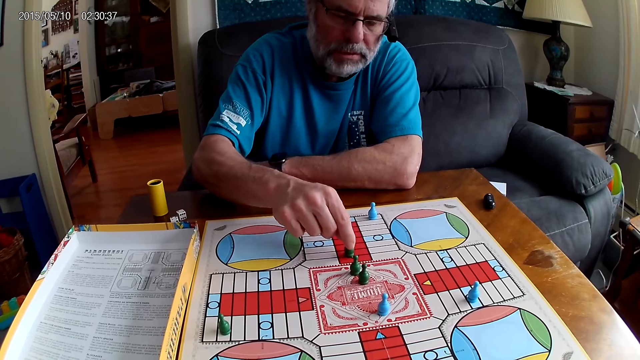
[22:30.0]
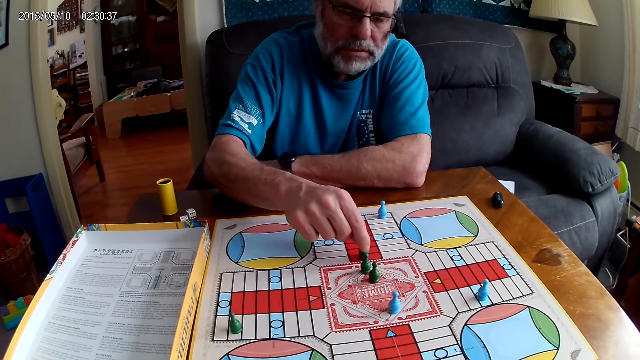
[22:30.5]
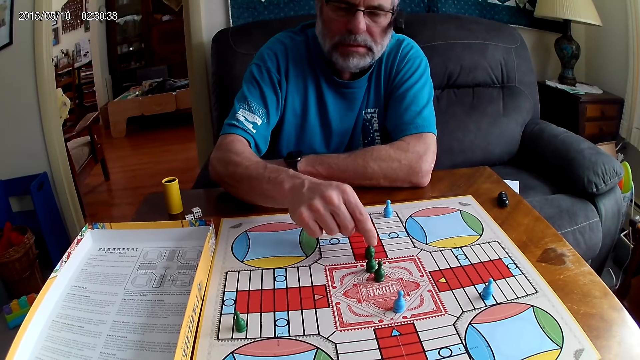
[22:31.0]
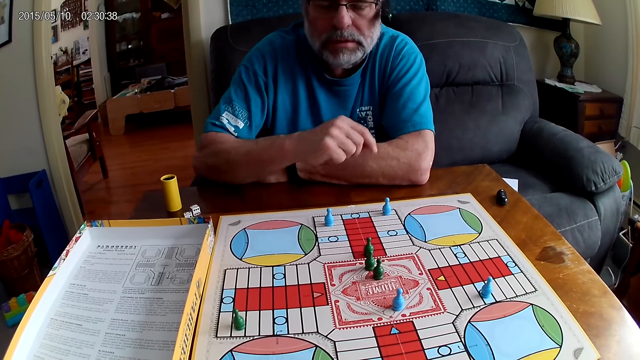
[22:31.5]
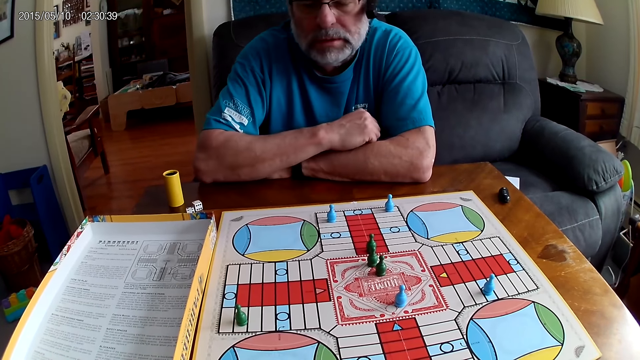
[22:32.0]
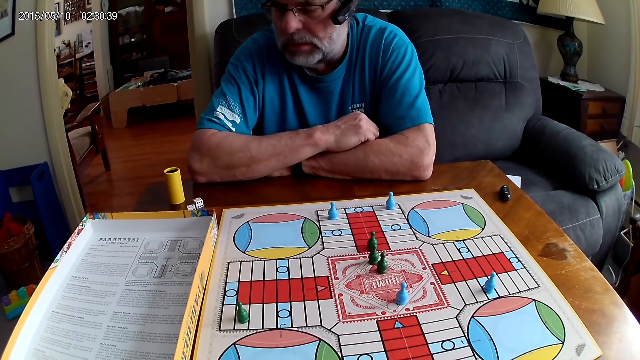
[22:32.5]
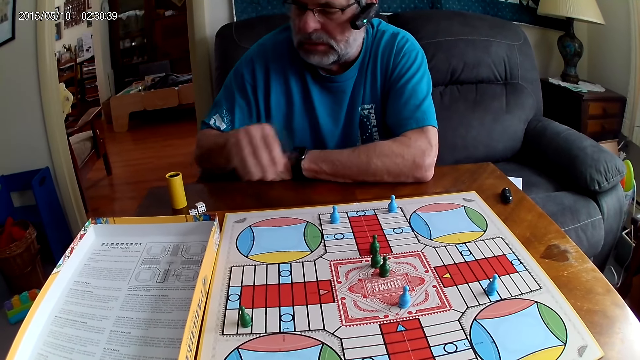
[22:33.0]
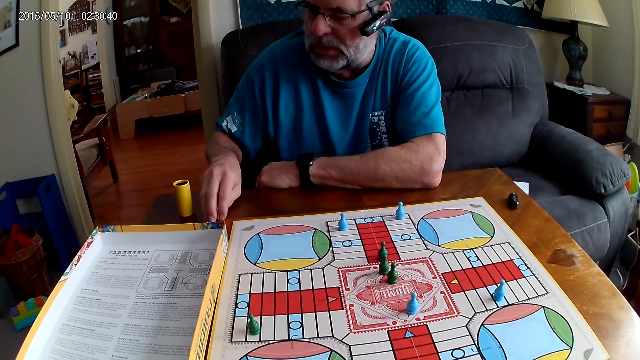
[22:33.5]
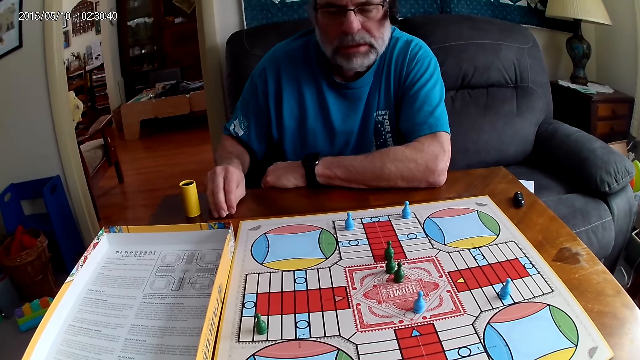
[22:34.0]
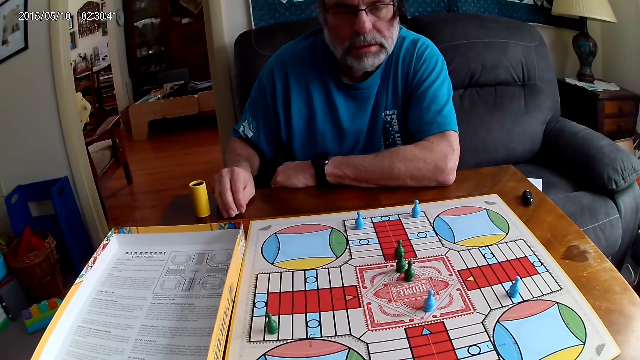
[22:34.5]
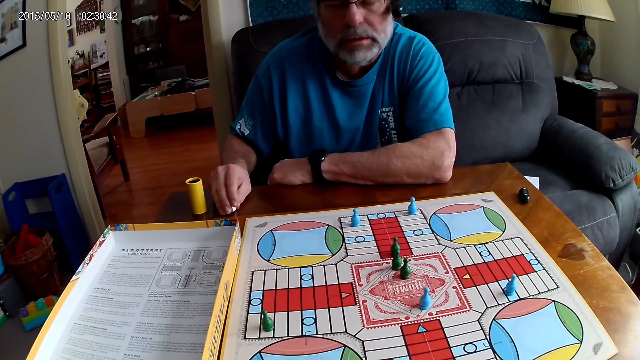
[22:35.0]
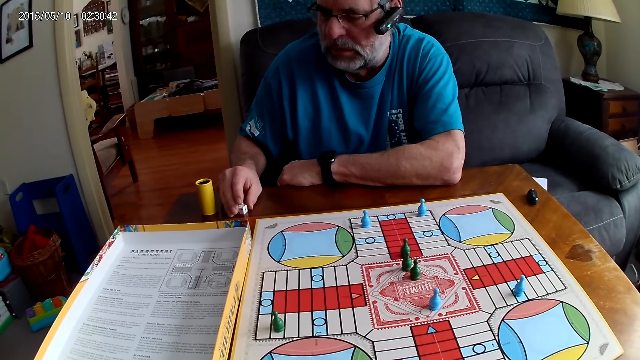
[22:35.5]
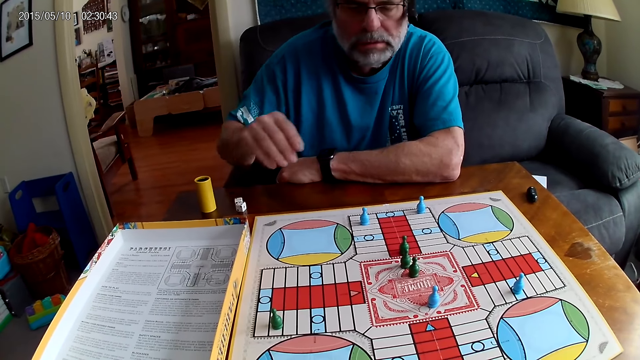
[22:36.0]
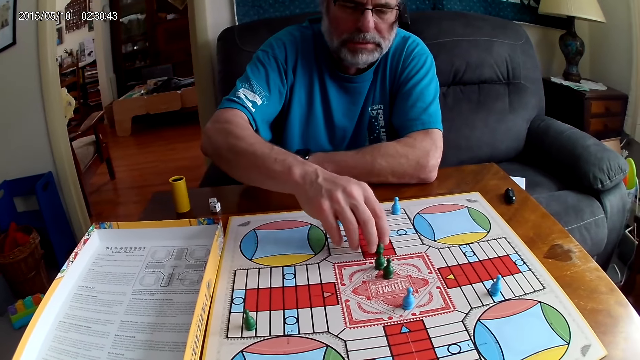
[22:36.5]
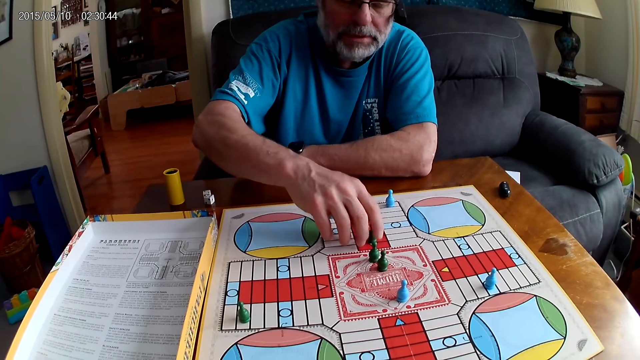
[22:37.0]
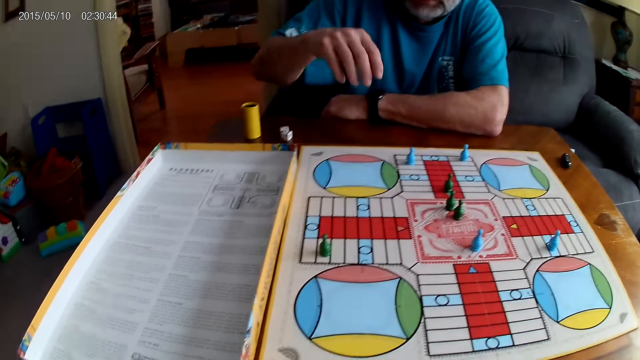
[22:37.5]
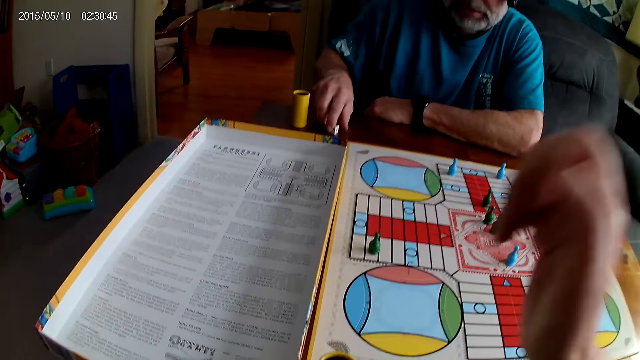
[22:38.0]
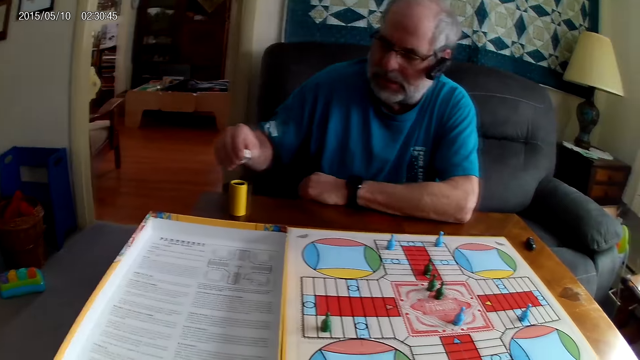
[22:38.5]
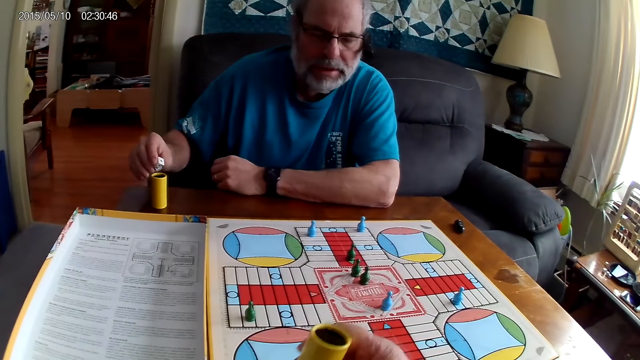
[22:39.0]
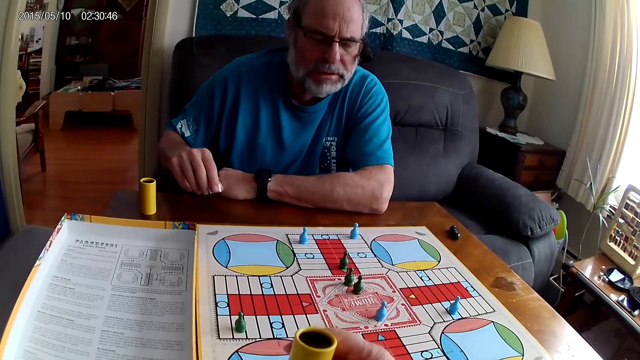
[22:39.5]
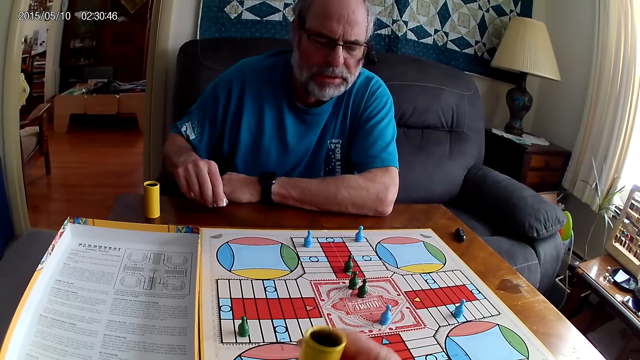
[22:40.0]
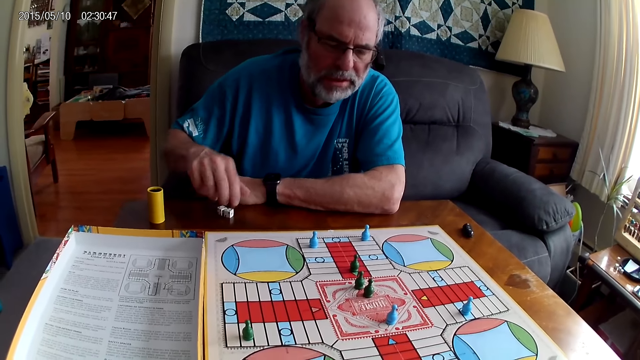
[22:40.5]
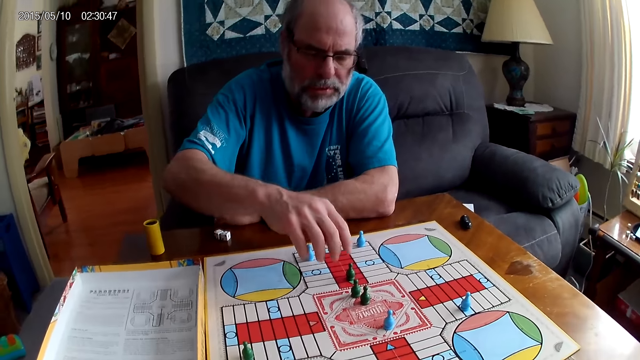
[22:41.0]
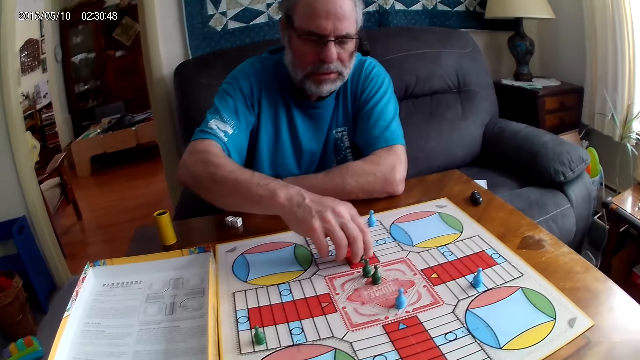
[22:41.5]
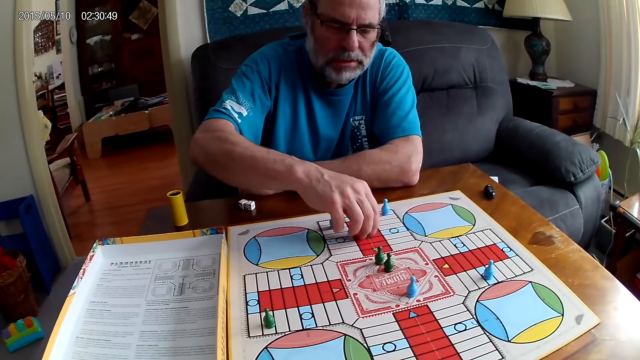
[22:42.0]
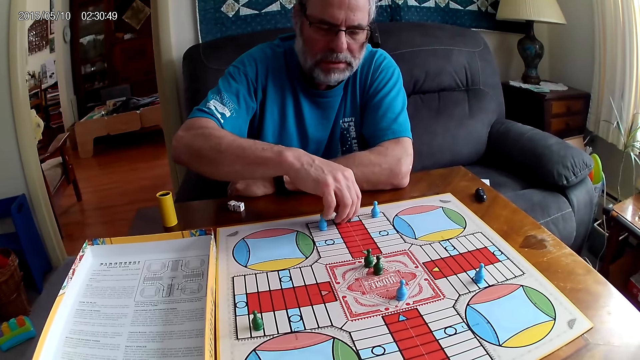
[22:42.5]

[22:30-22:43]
A man collects the dice and attempts picking the container from the table with his right hand. The camera wearer converses with the man. The man touches the green pawn with his right hand and moves the token. The man picks the dice, picks the container from the table with his right hand, and puts the dice in the container with his right hand. The camera wearer shuffles the dice in the container with her right hand. The man converses with the camera wearer and moves a green pawn backward through some cells on the Ludo board with his right hand. The camera wearer responds to the man.

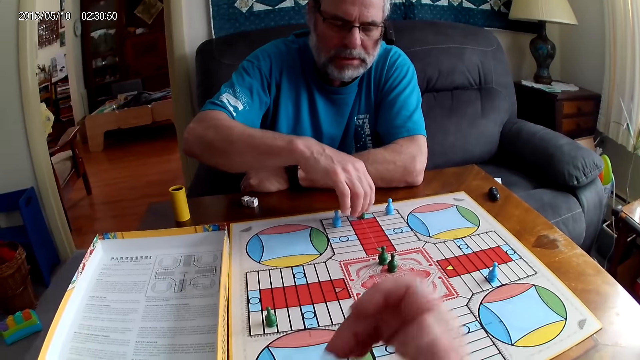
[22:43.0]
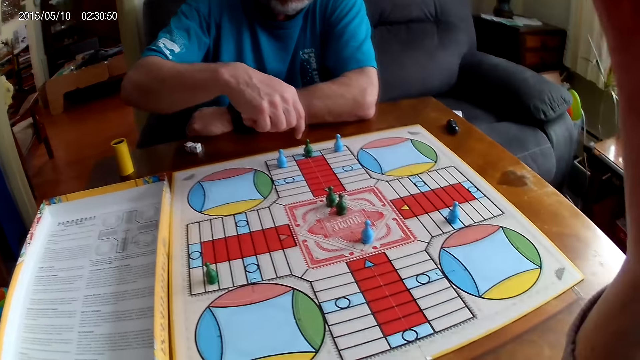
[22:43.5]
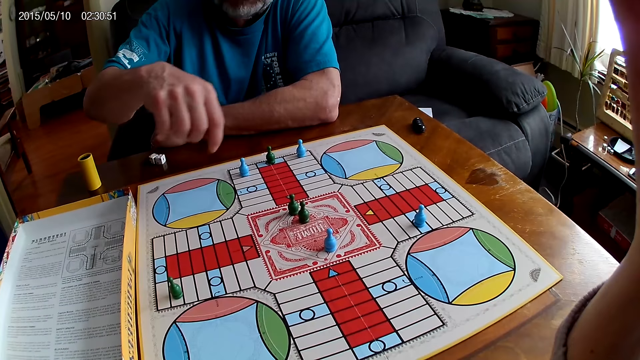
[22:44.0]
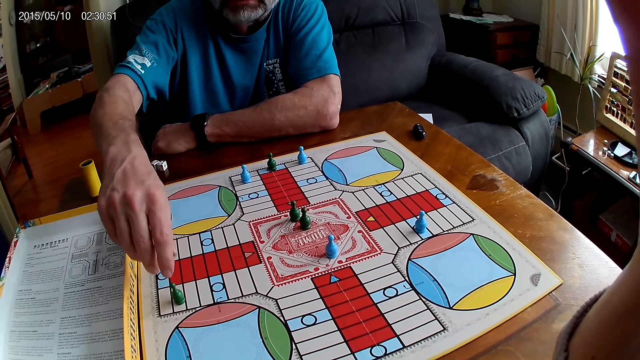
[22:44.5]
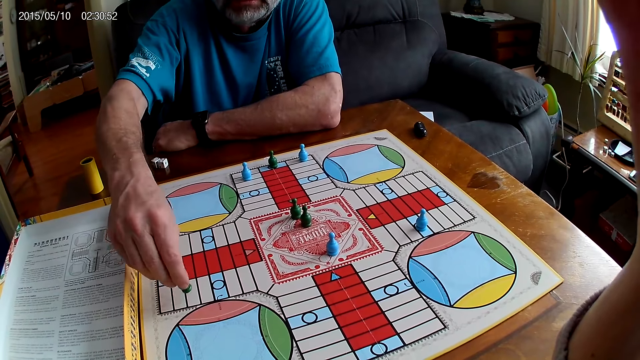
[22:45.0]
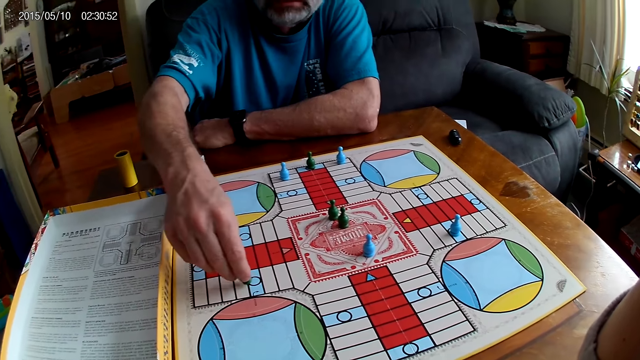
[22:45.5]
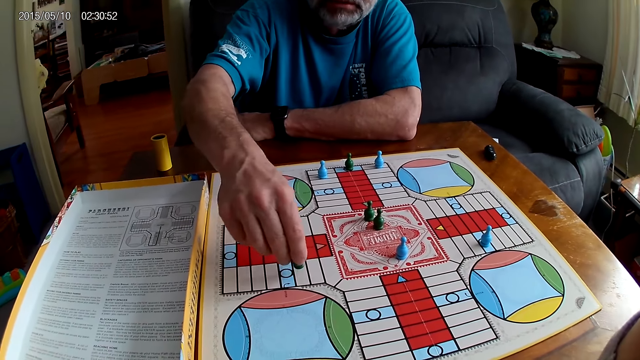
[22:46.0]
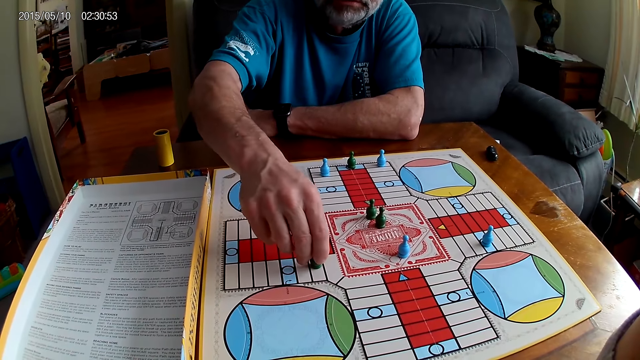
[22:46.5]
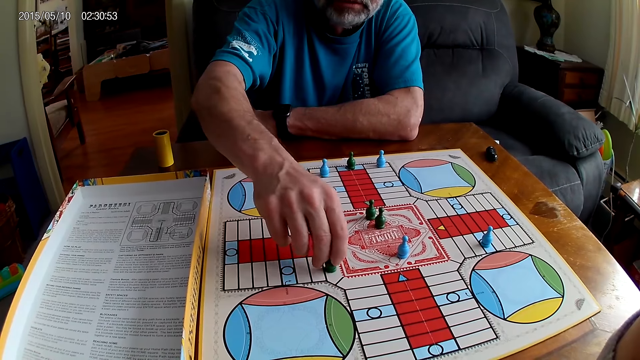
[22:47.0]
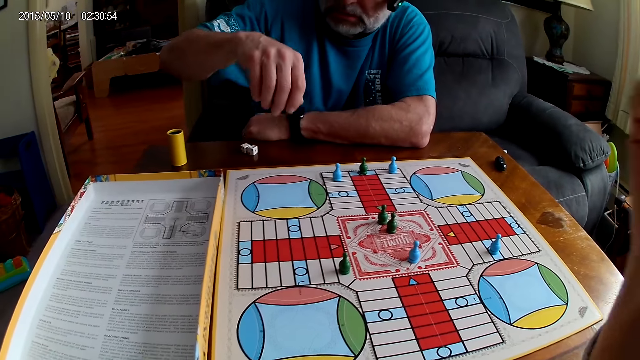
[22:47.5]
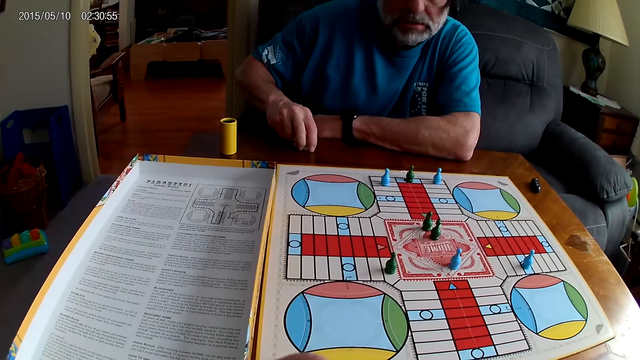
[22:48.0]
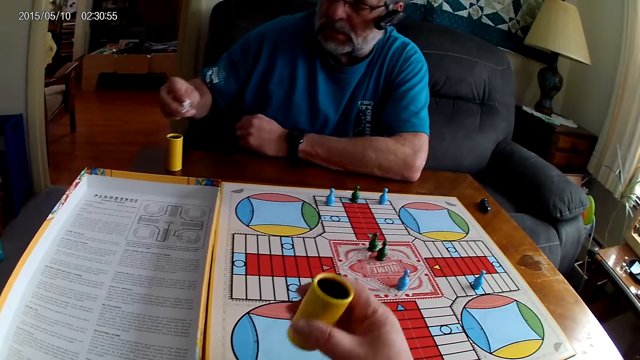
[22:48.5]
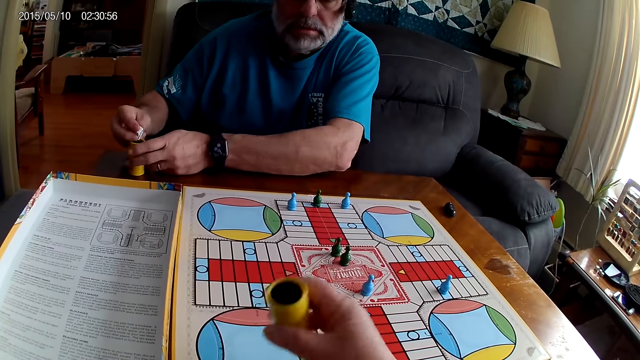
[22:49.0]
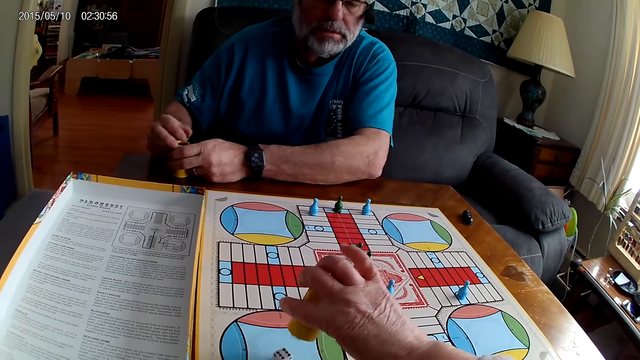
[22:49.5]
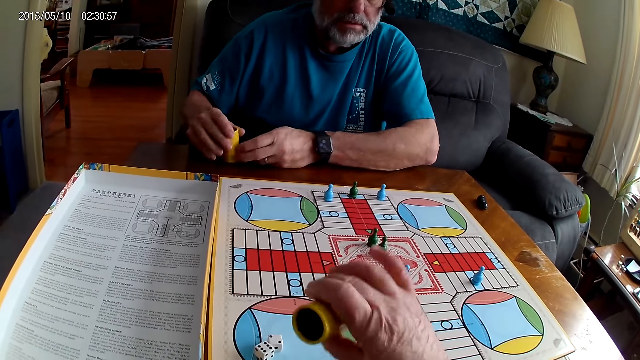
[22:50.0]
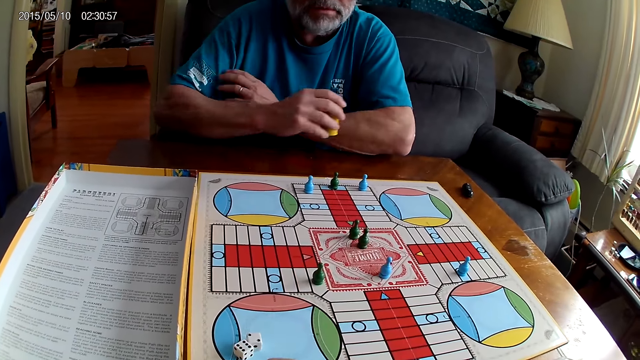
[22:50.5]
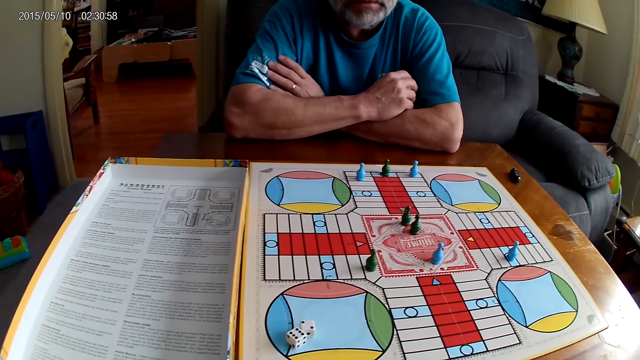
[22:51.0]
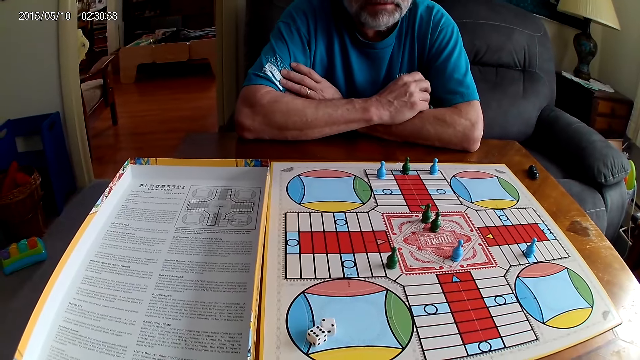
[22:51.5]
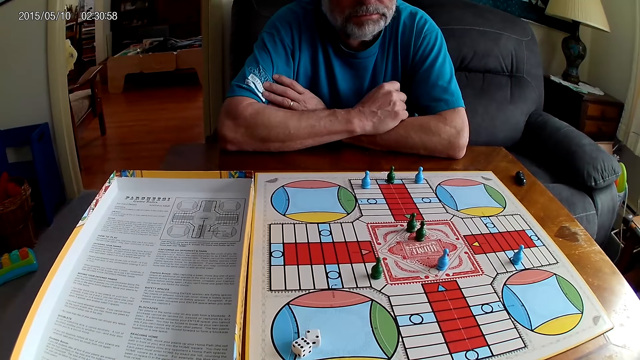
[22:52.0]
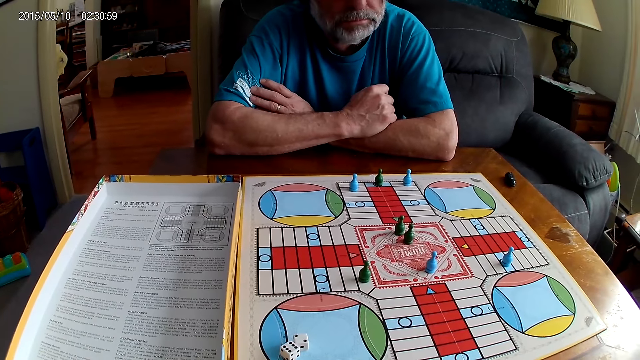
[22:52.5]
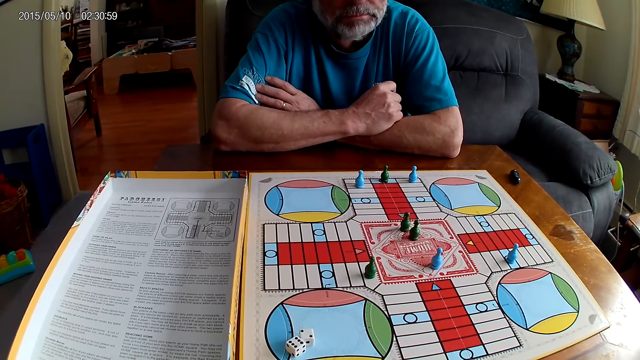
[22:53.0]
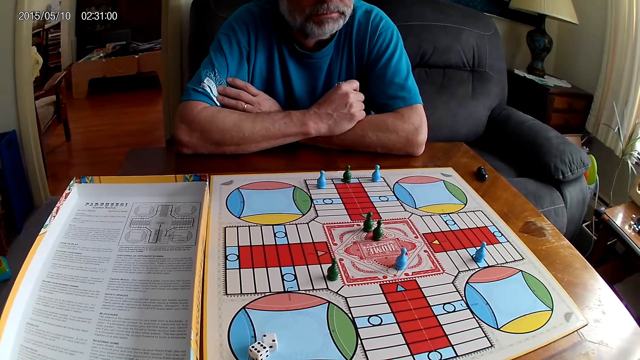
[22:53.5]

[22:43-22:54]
The camera wearer lifts the hand. A man converses with the camera wearer and moves another green pawn through some cells on the Ludo board with his right hand. The man picks the dice on the table with his right hand and puts the dice in the container or dice cup on the table with his right hand. The camera wearer shakes the dice, pours the dice from the container on the Ludo board with her right hand, and drops the dice. The man picks the dice from the table with his right hand. The camera wearer places the dice cup aside. The man holds the dice cup. The camera wearer stares at the board game.
